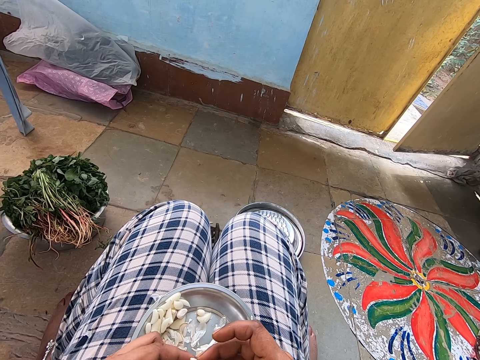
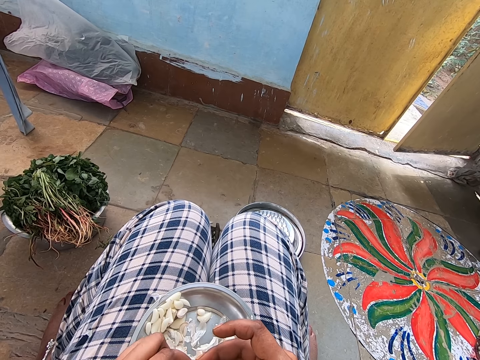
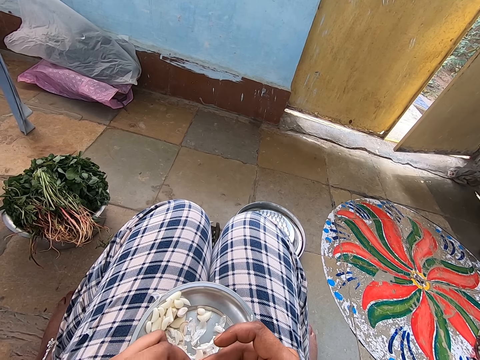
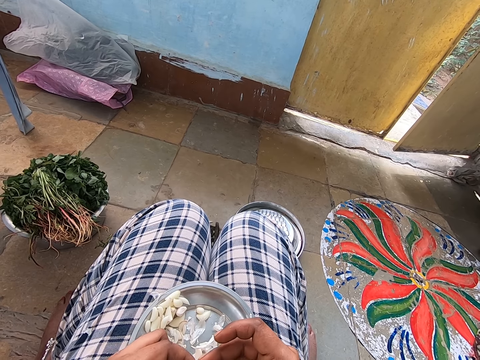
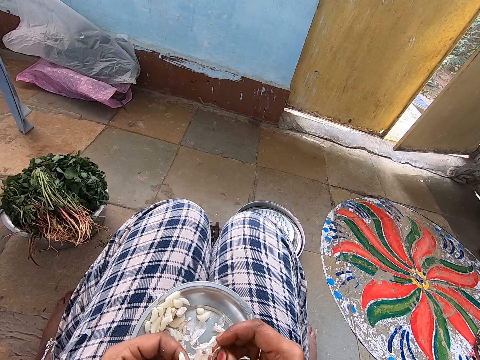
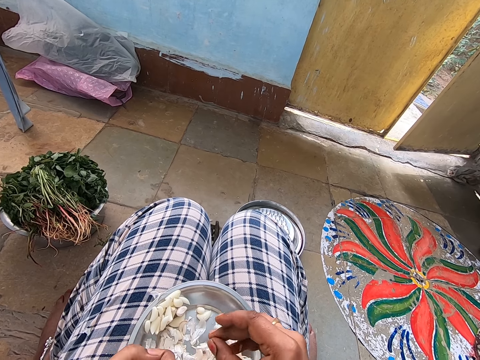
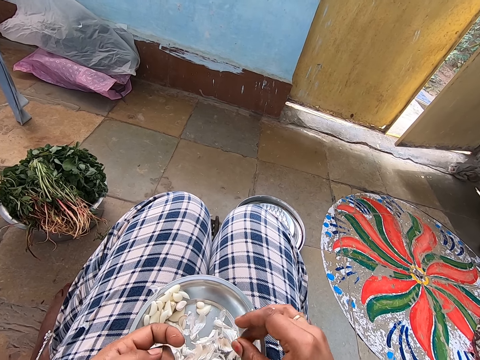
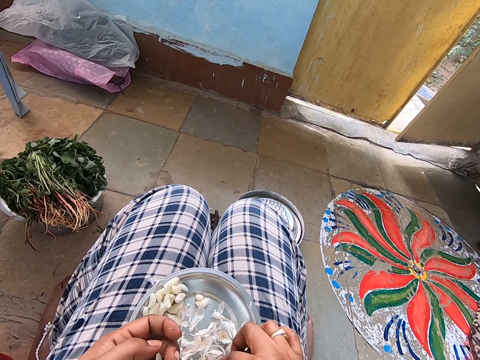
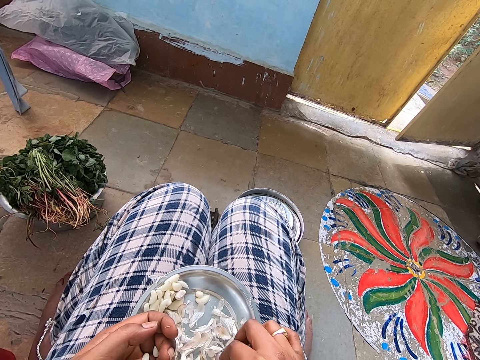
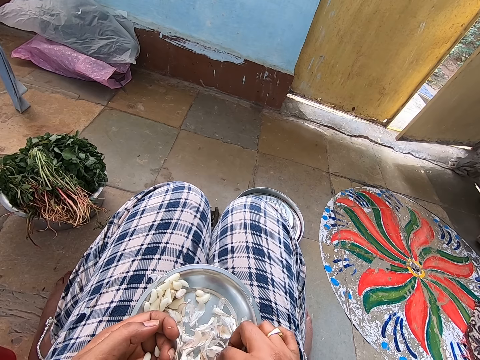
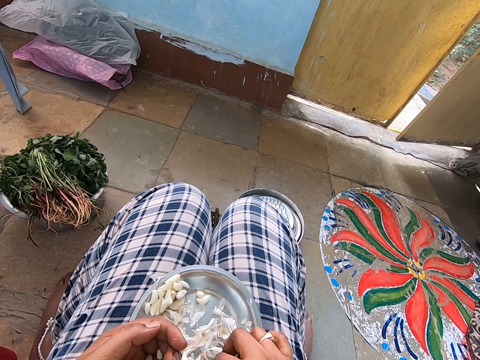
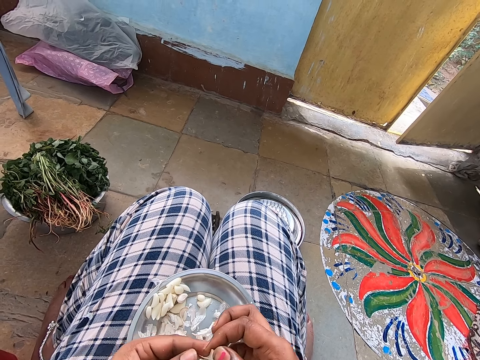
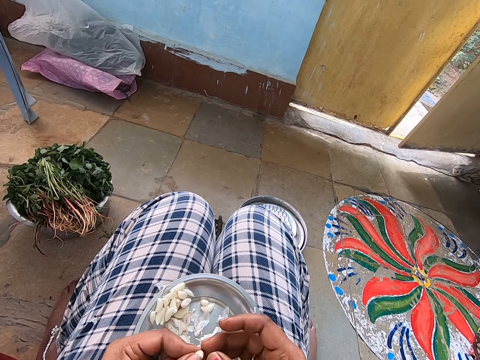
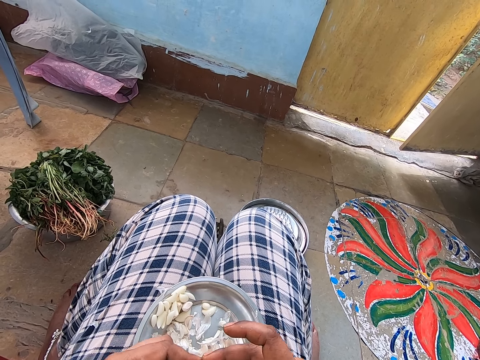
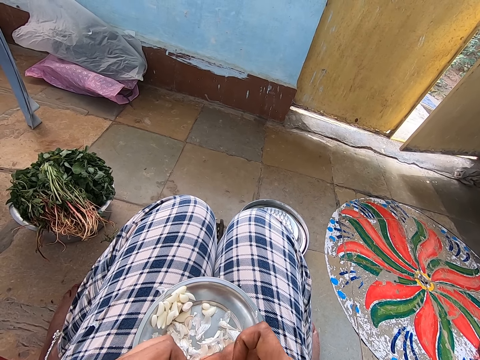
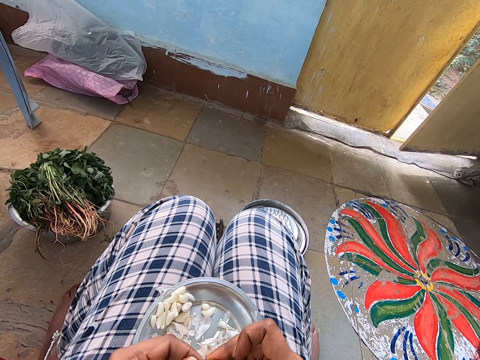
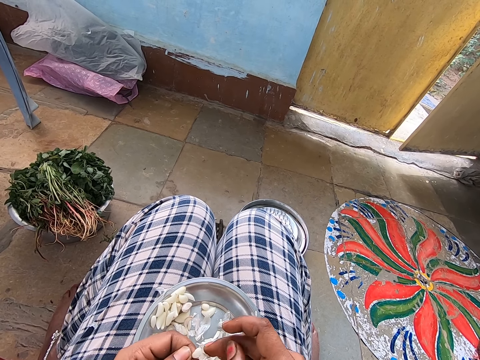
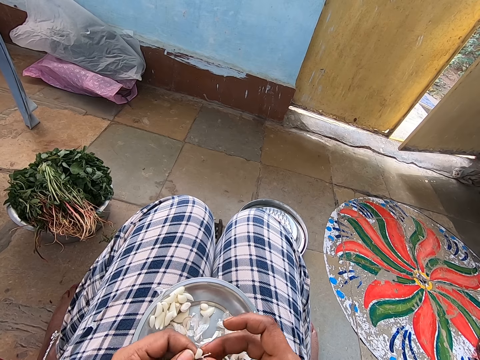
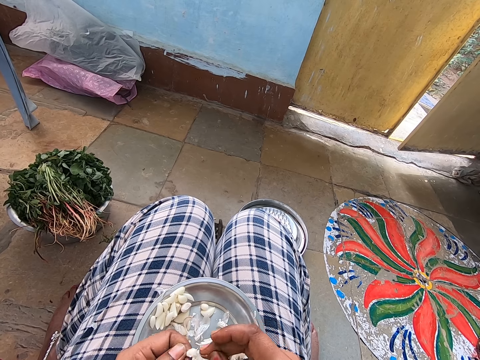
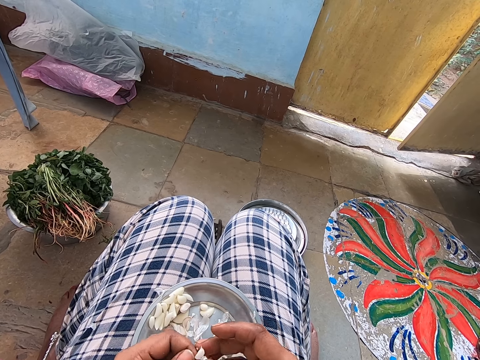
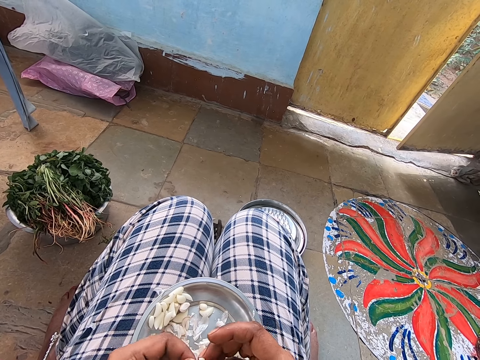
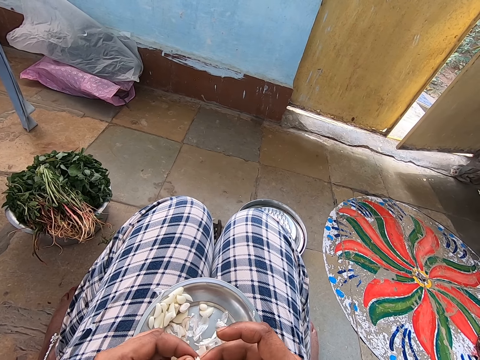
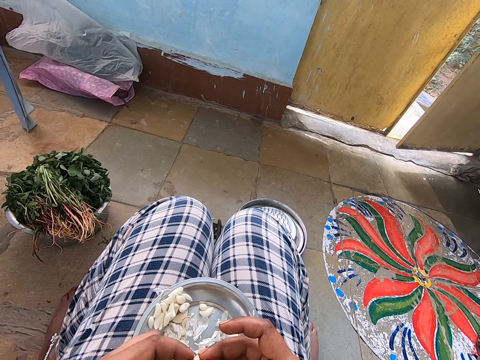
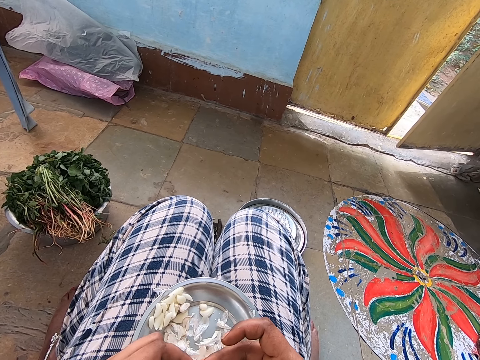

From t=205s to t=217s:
The camera wearer places garlic on the plate. They pick garlic. They peel the garlic.

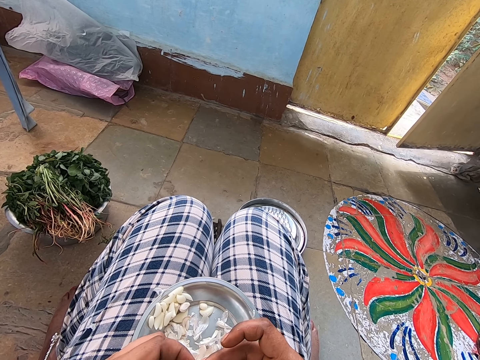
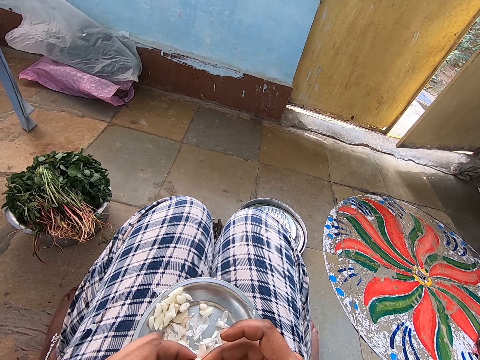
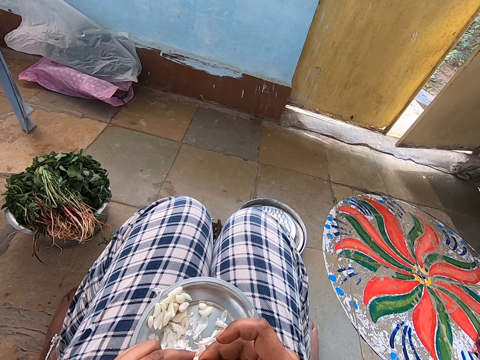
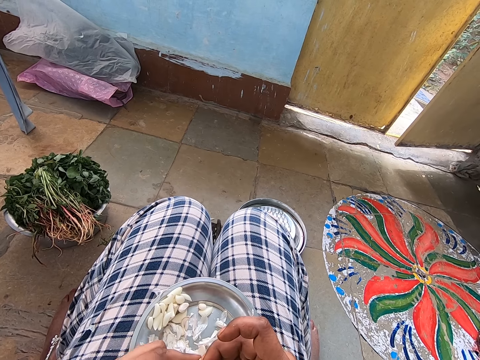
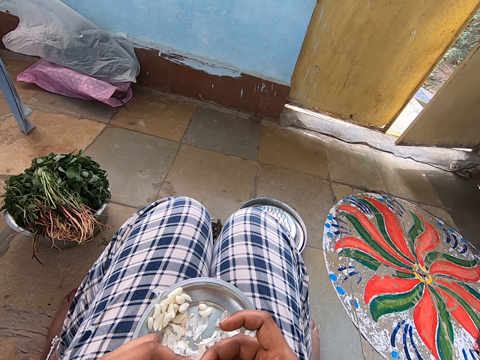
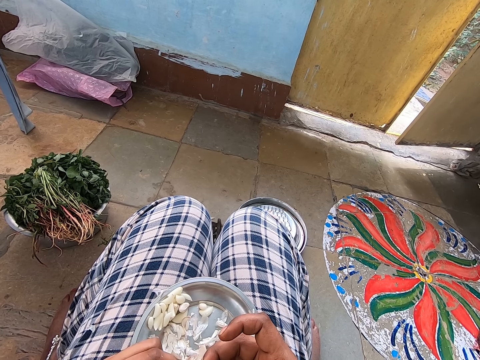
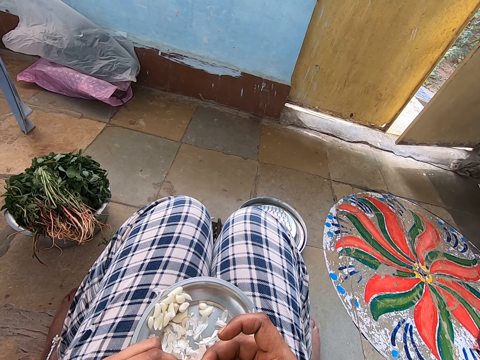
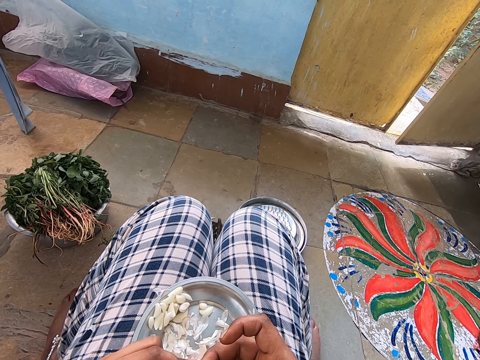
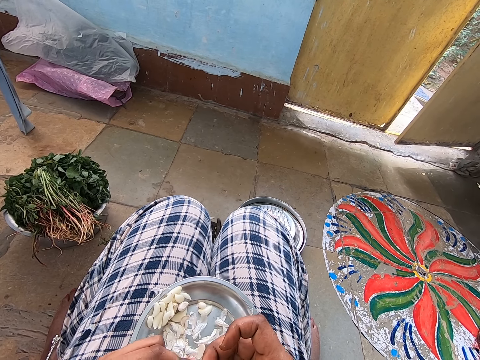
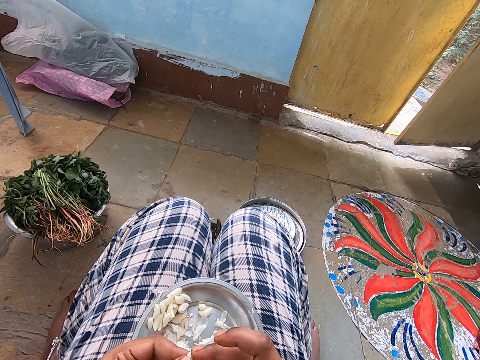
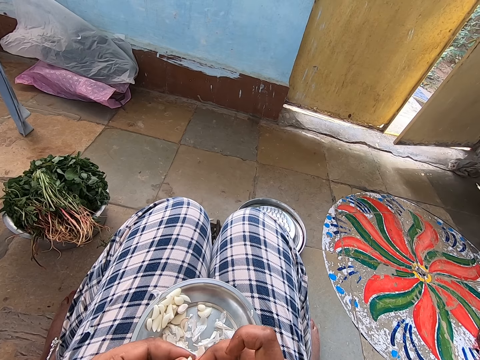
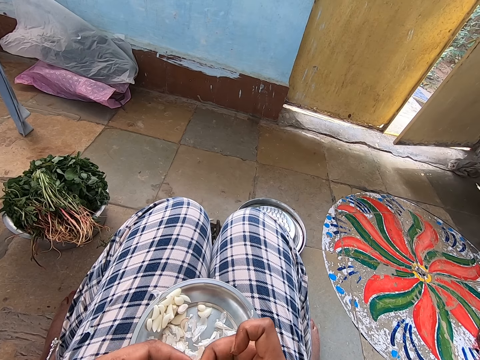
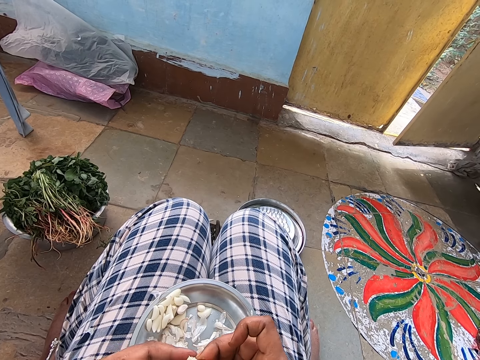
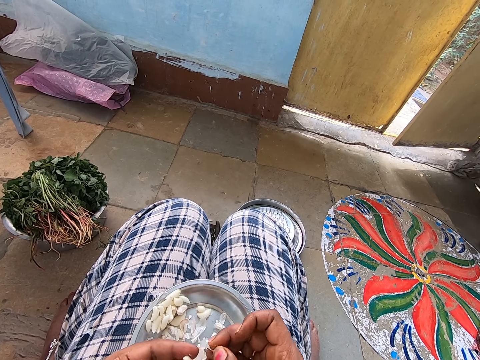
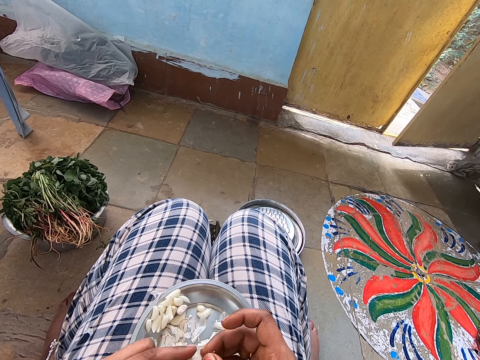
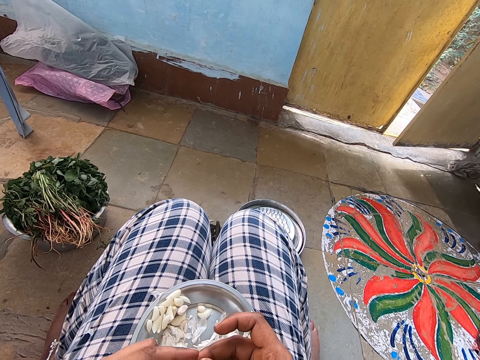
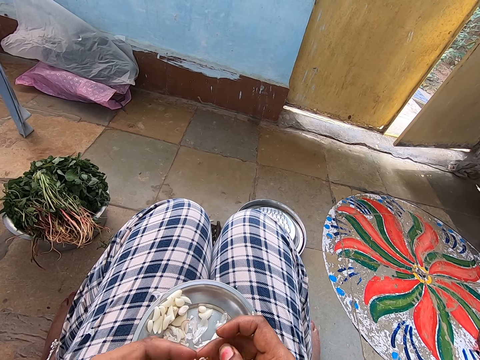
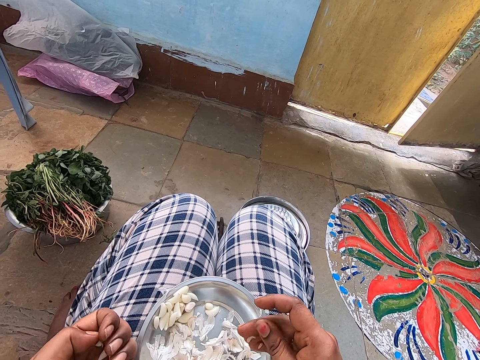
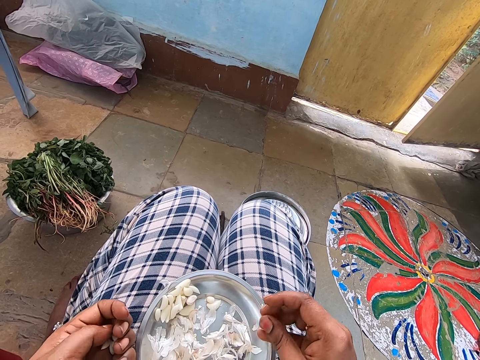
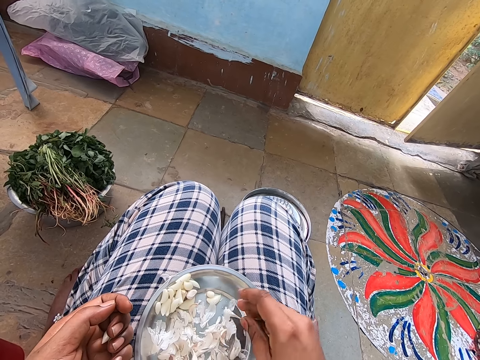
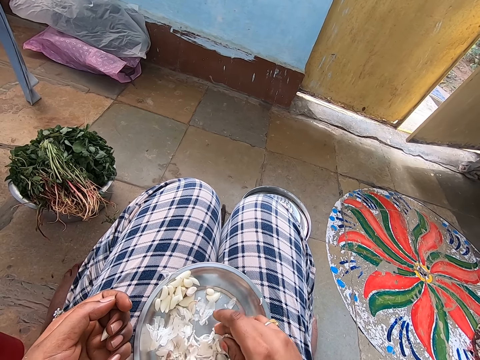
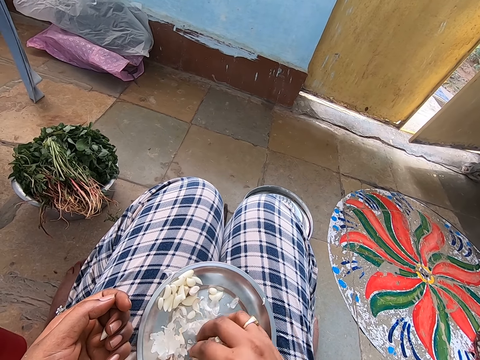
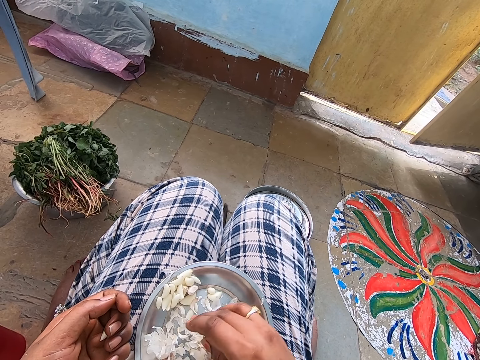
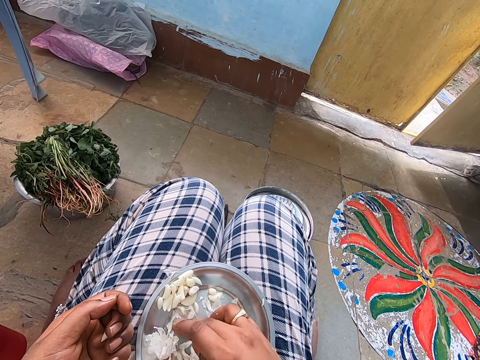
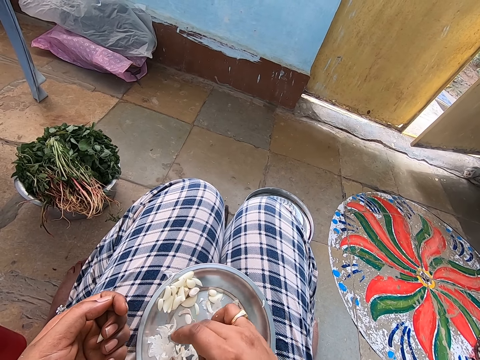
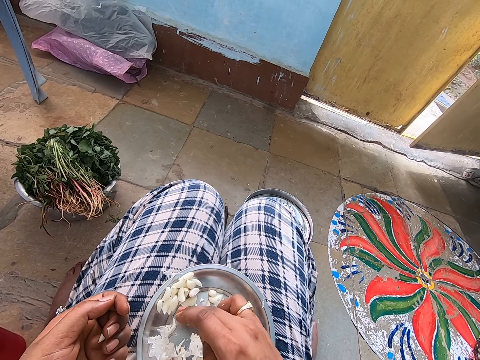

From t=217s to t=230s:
The camera wearer places garlic on the plate. They inspect the plate.

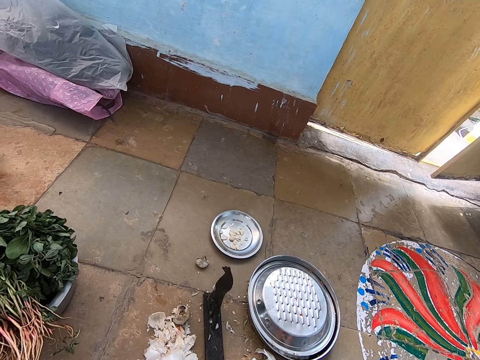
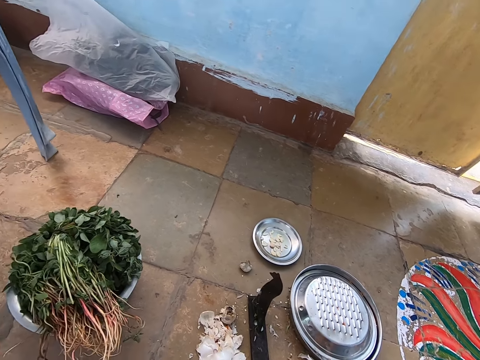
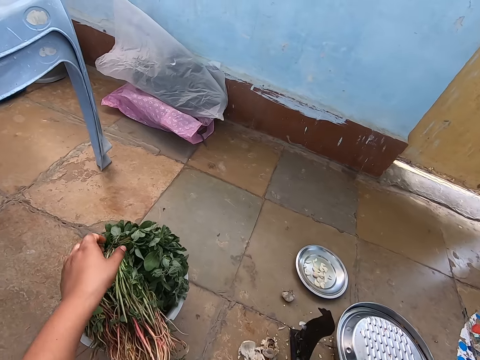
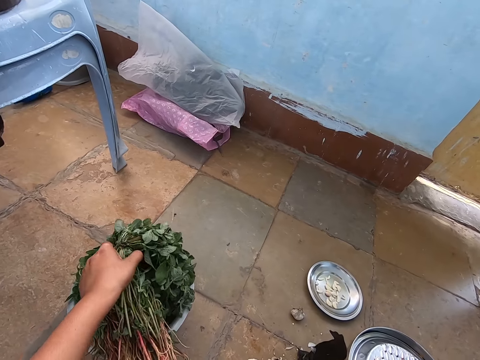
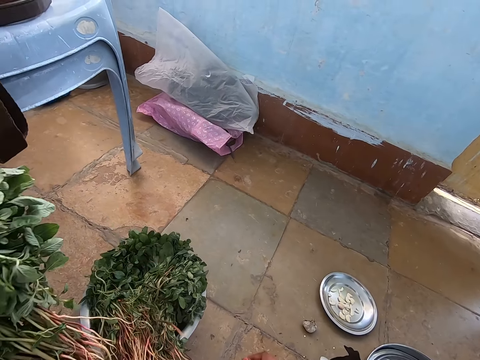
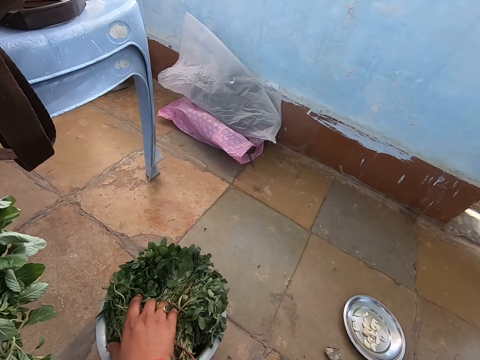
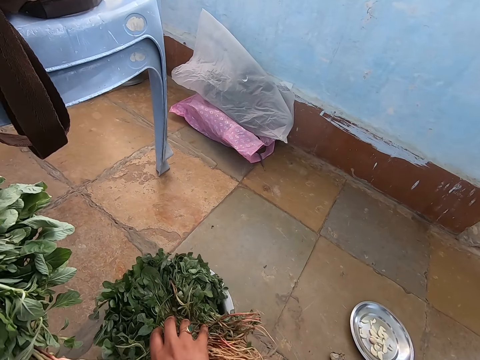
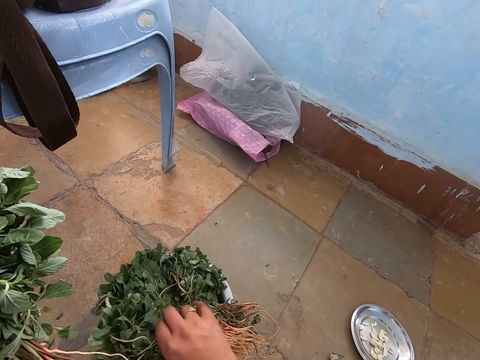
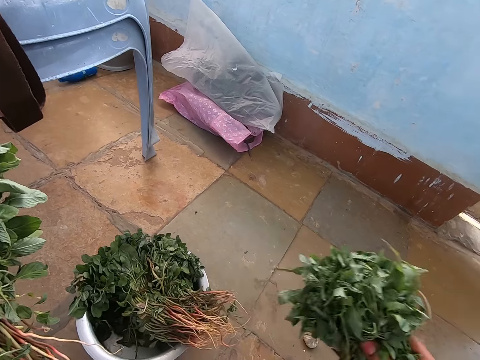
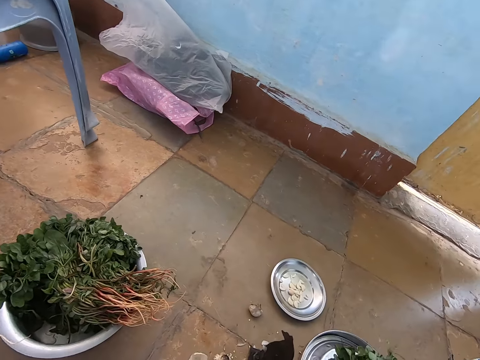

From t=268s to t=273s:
The camera wearer picks vegetables. They turn the basin. They pick the vegetable.
